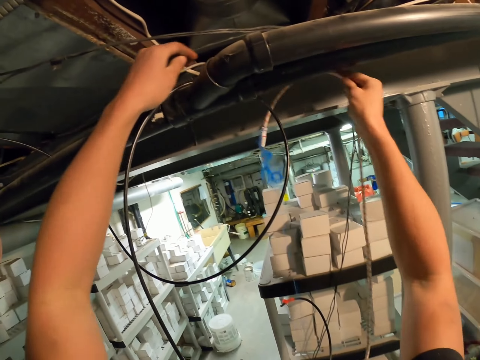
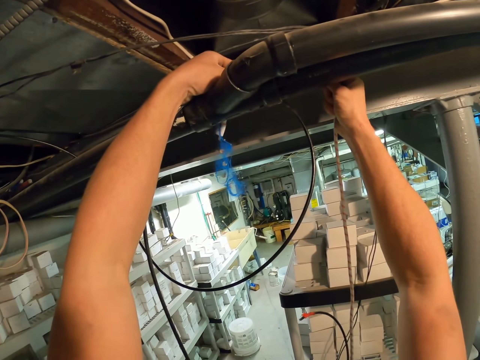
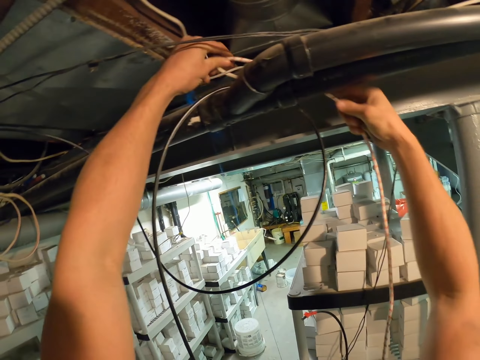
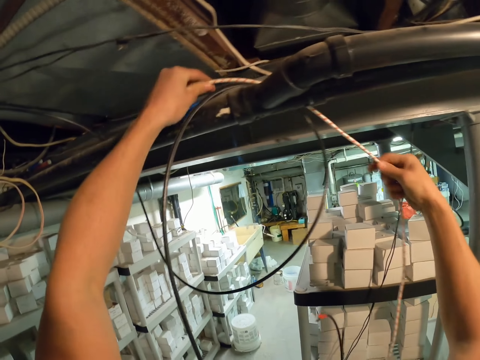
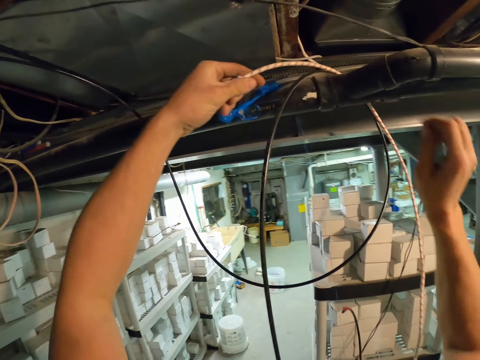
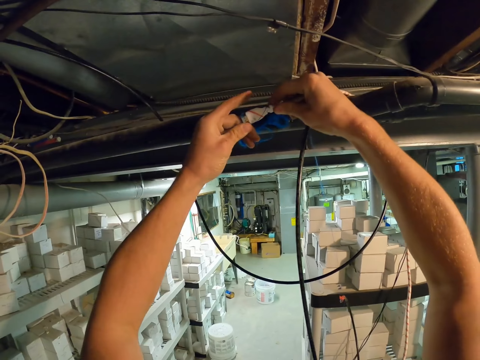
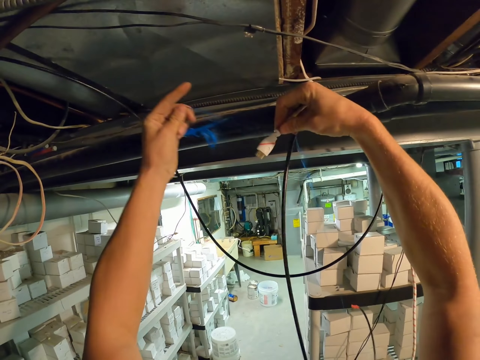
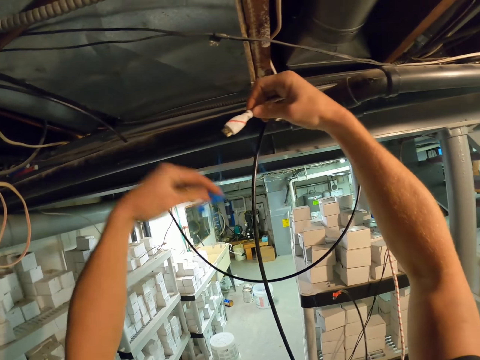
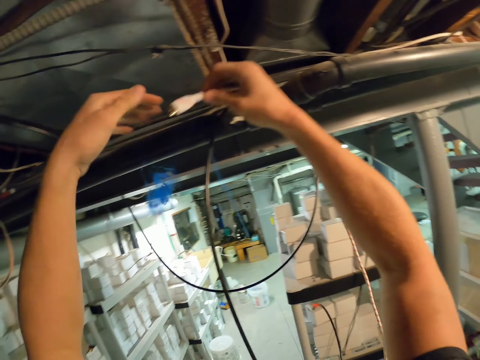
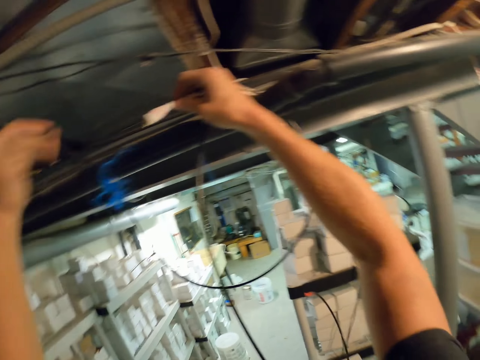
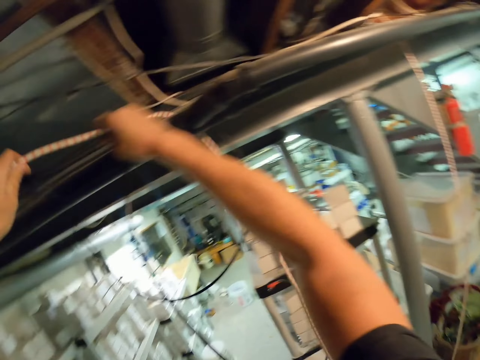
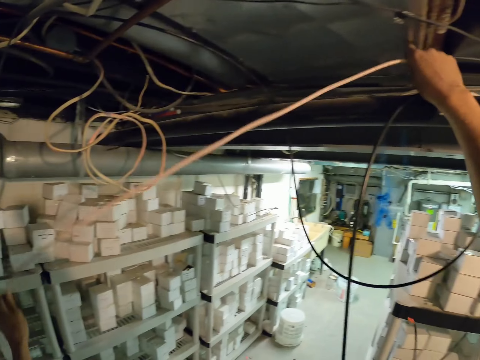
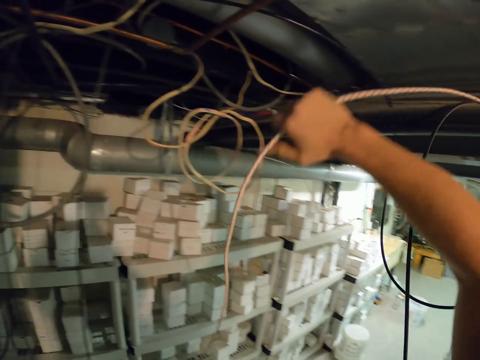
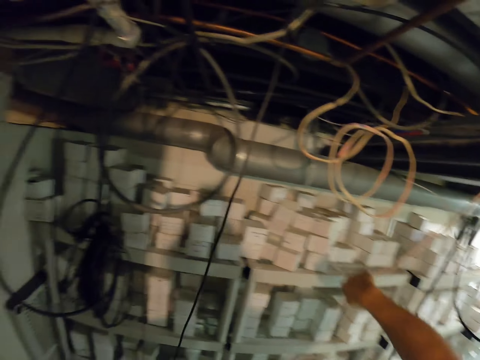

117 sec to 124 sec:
The camera wearer passes the cable.

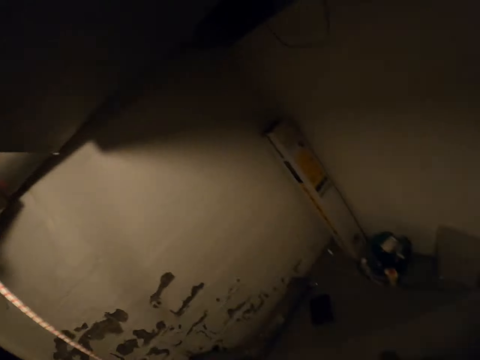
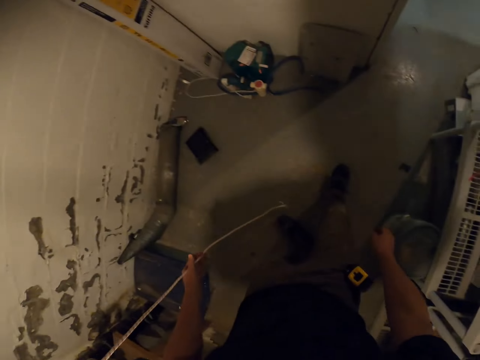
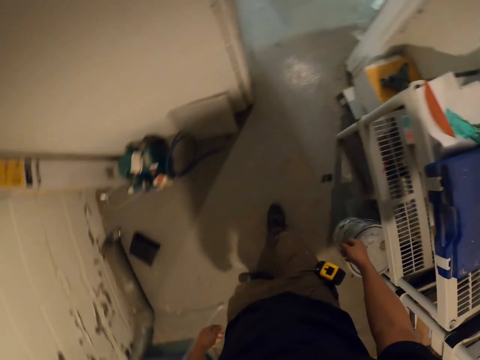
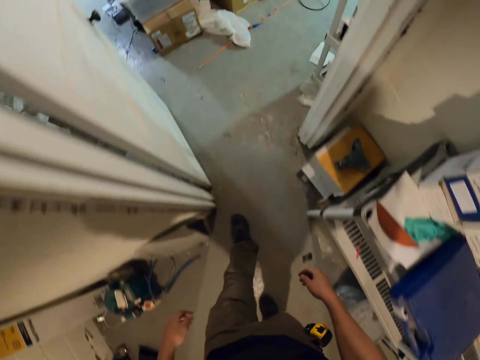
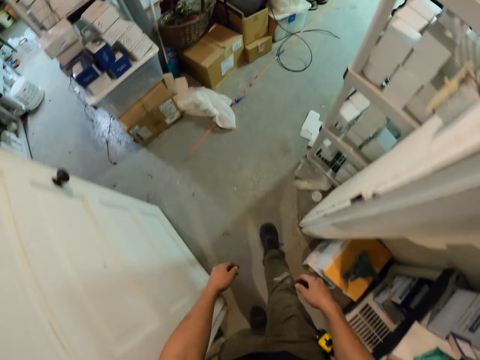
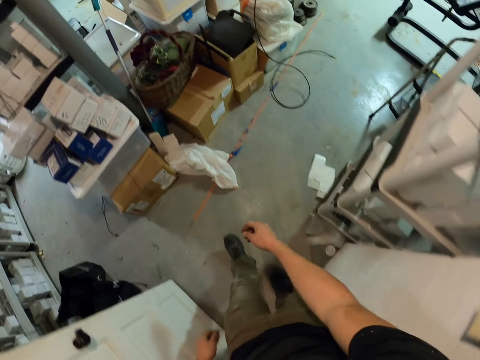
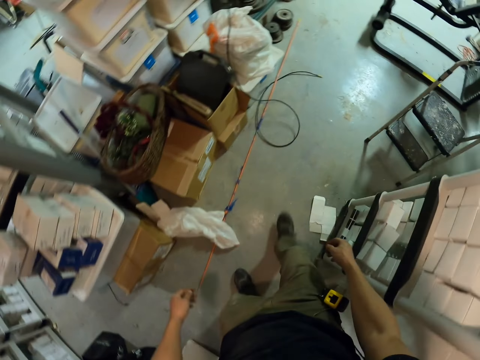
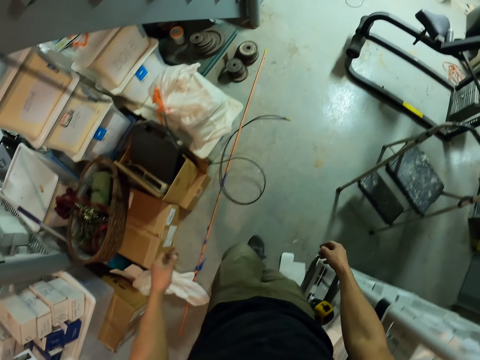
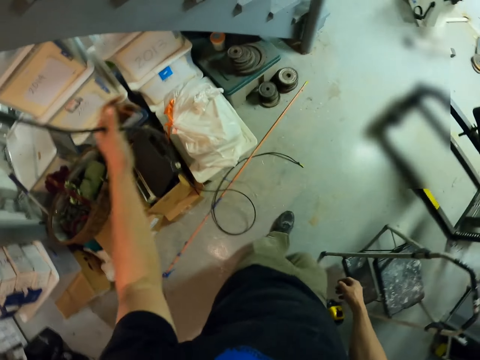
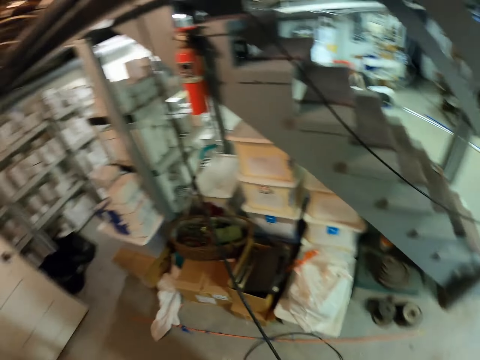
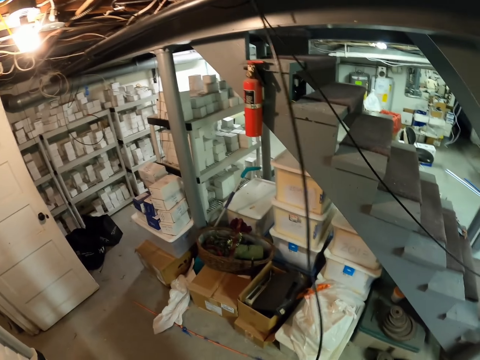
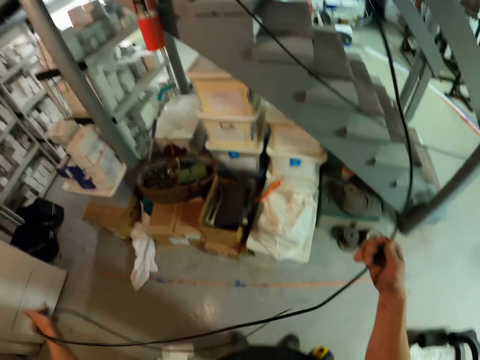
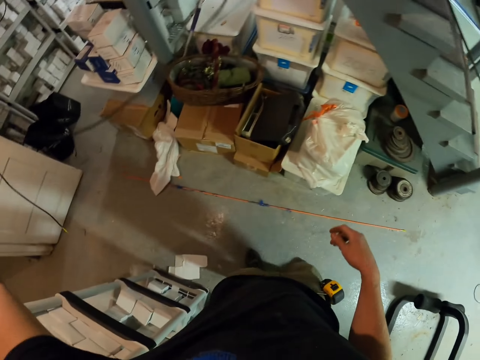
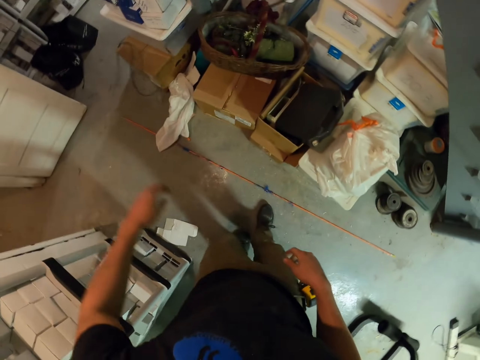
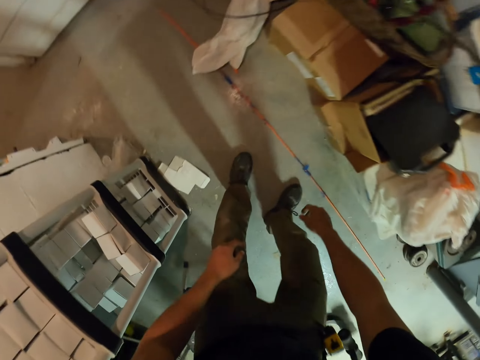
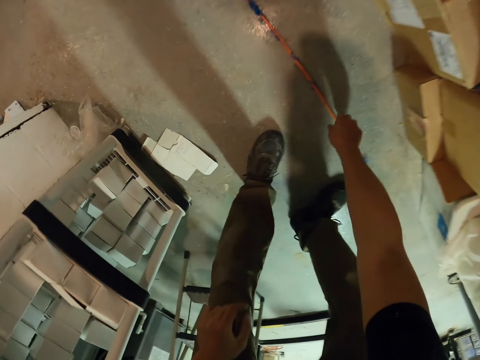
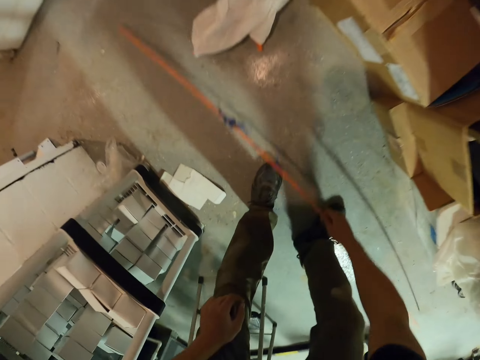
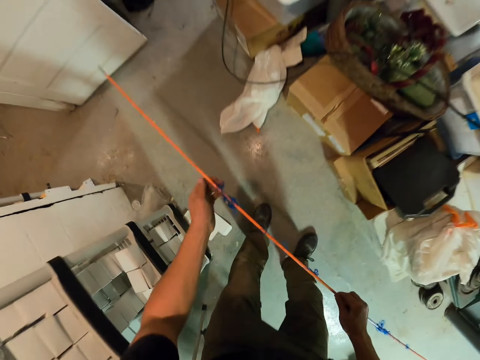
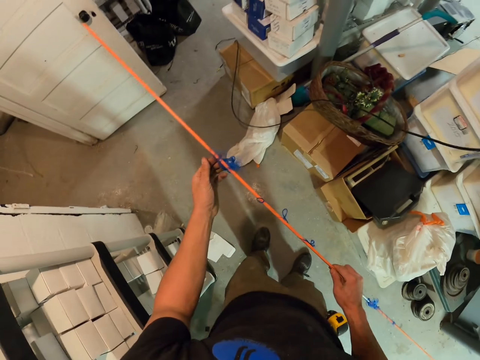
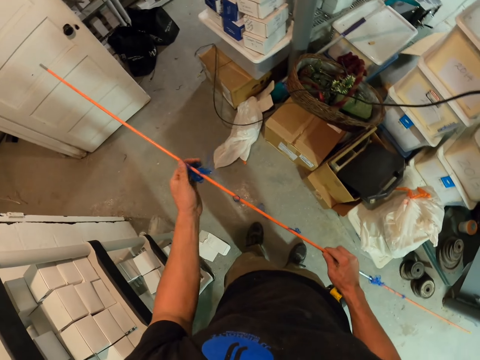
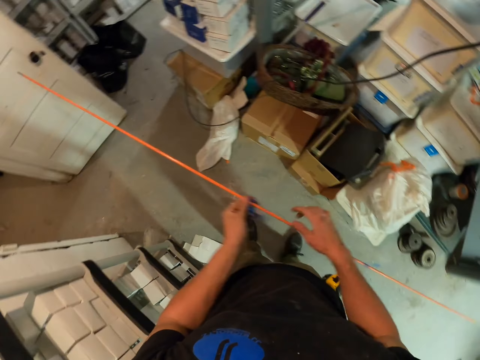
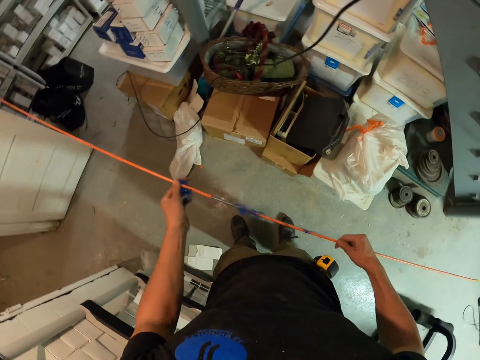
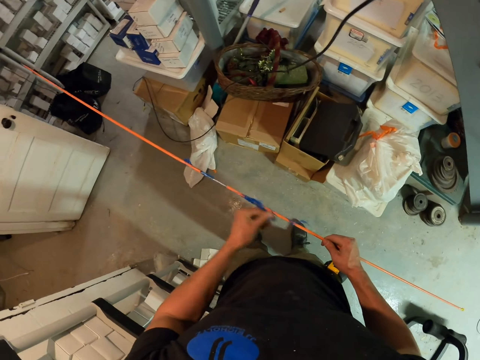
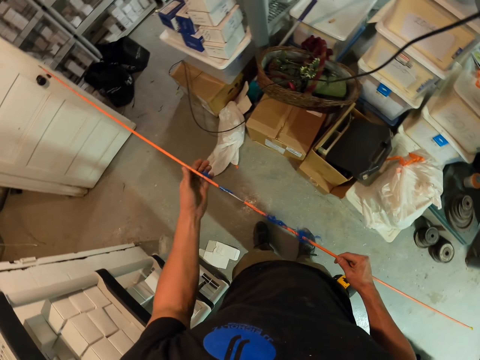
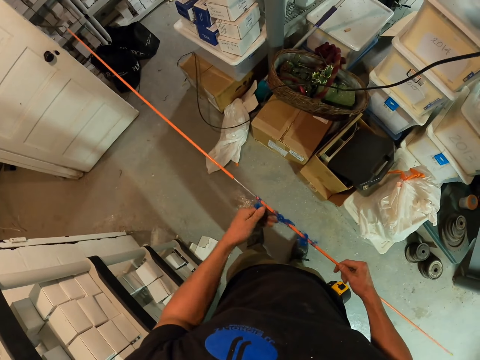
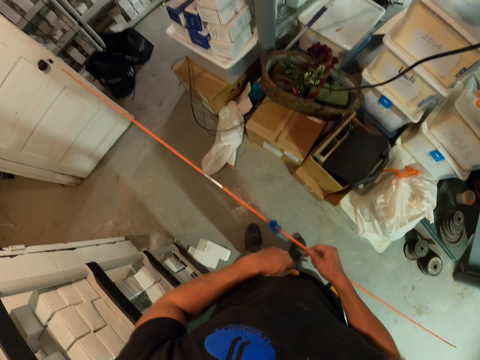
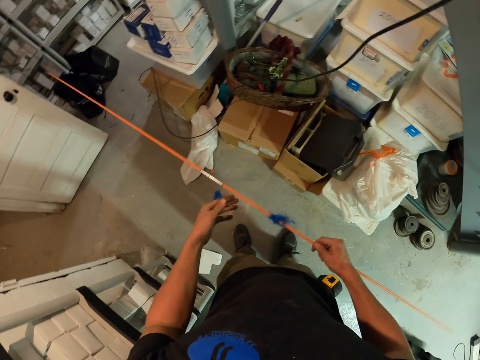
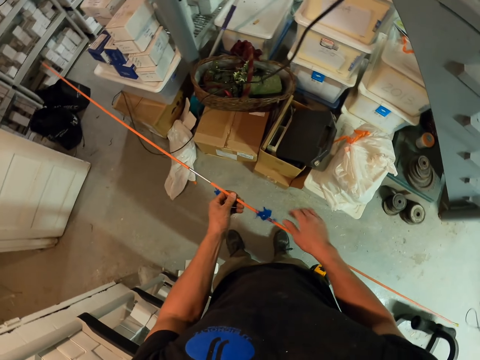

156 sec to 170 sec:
The camera wearer walks around the house. They touch a cable. They pick up a rod from the floor. They pull threads from the rod.

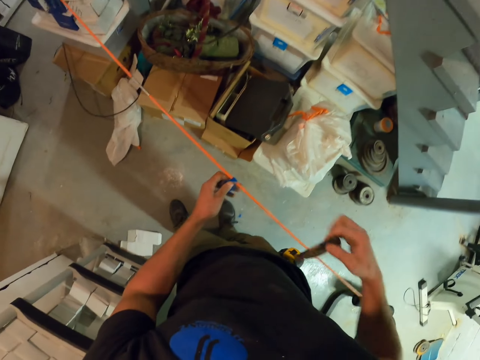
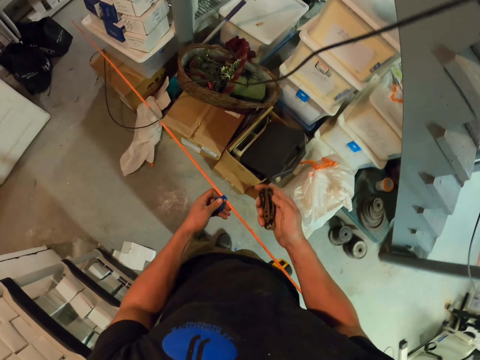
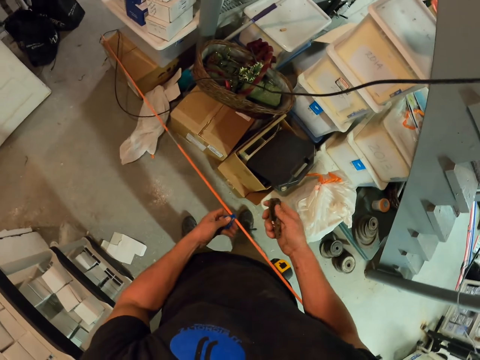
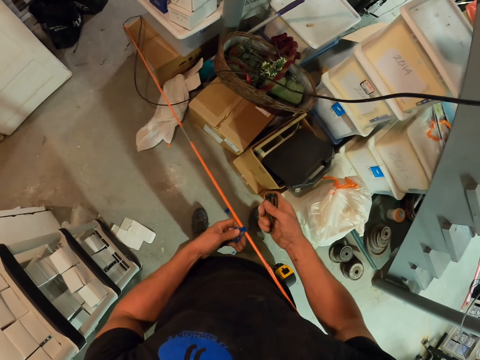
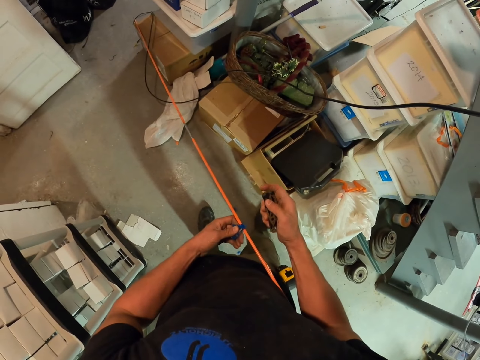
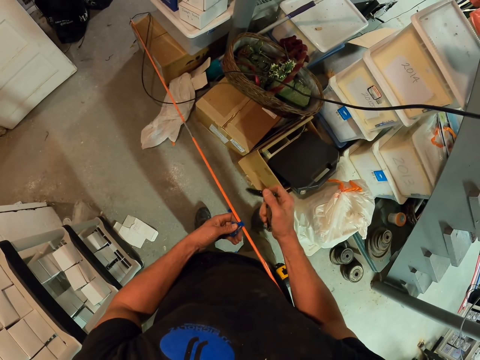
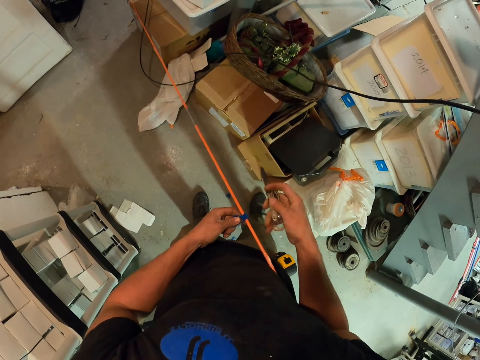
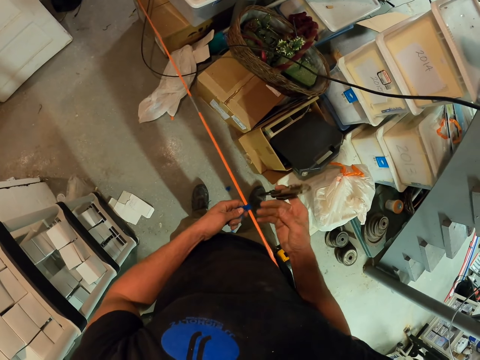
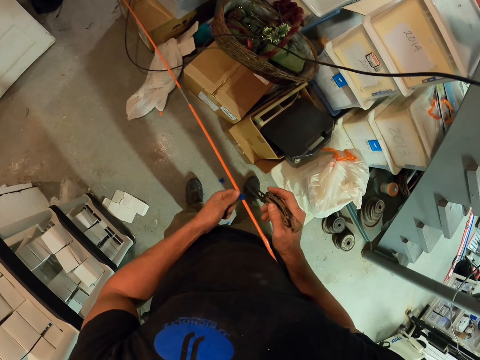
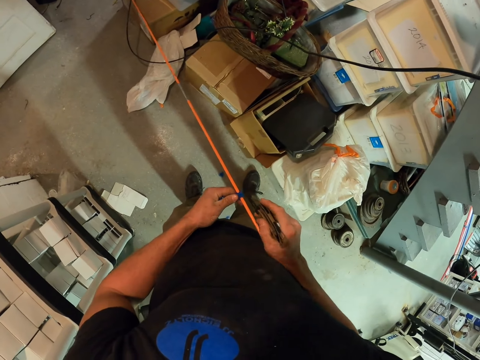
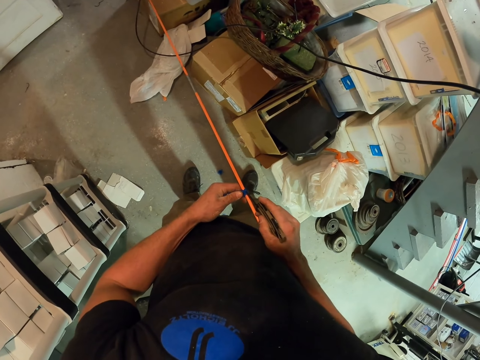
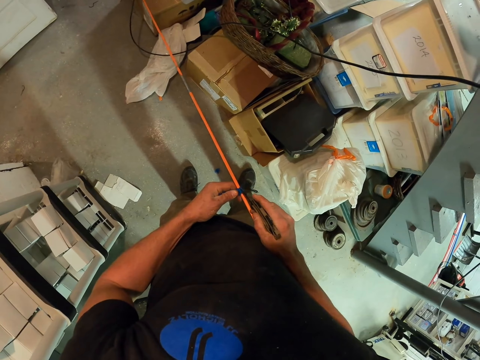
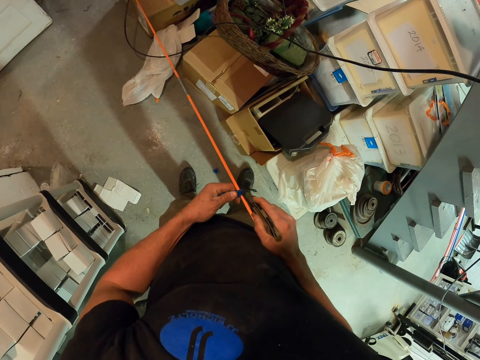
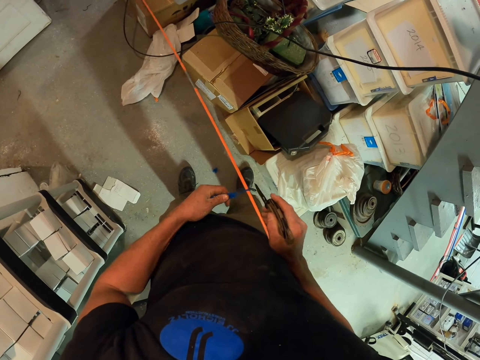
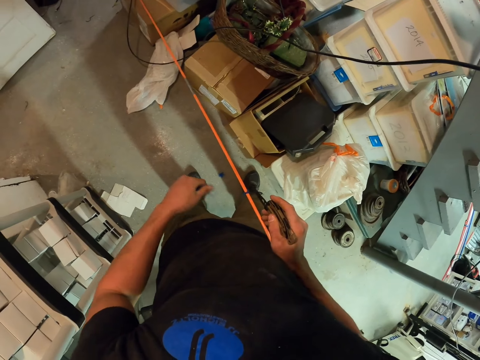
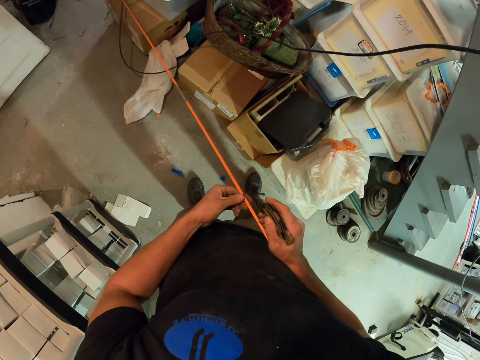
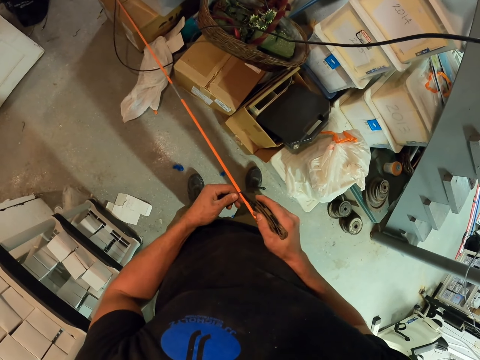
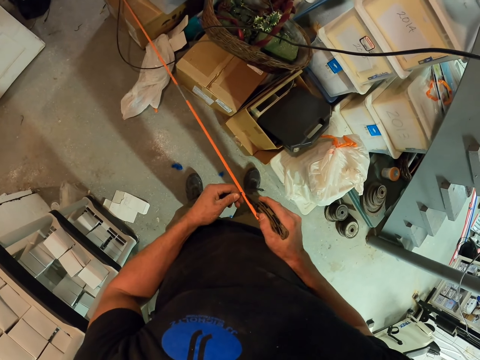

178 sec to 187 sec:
The camera wearer picks up a hand knife. They cut the threads on the rod.
